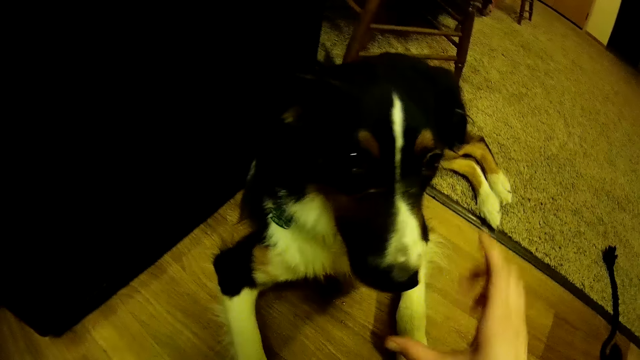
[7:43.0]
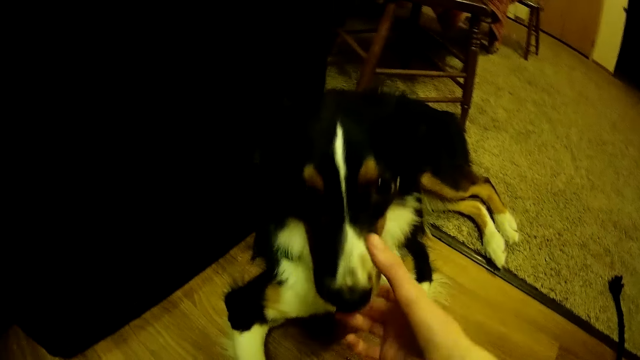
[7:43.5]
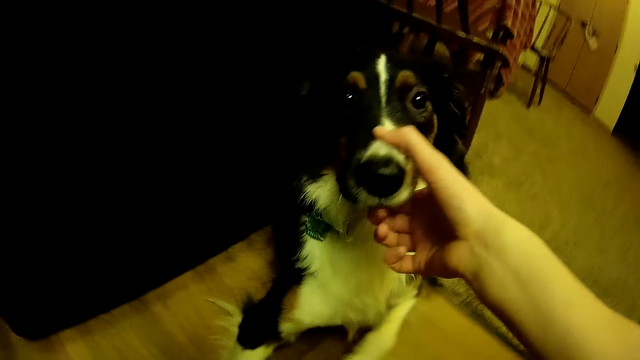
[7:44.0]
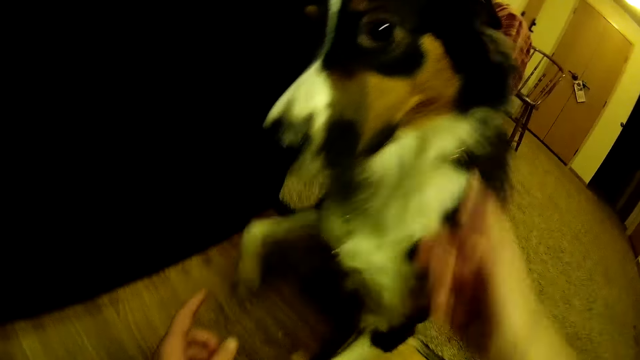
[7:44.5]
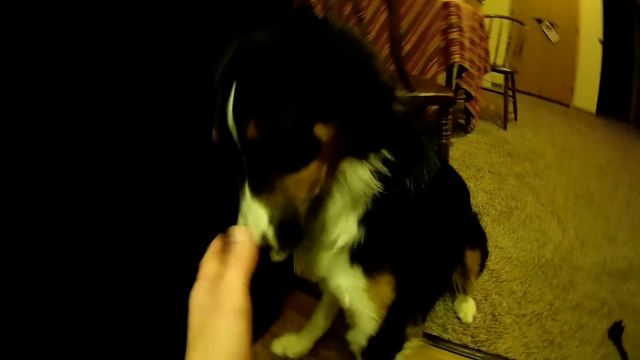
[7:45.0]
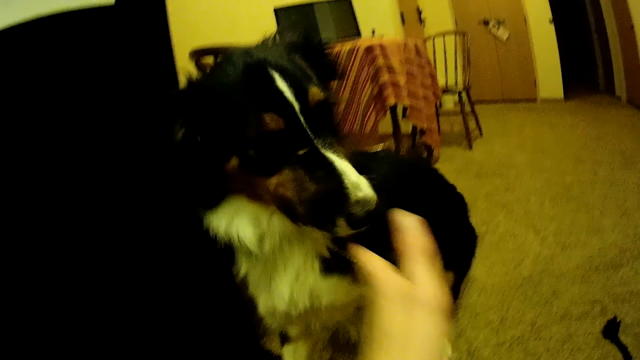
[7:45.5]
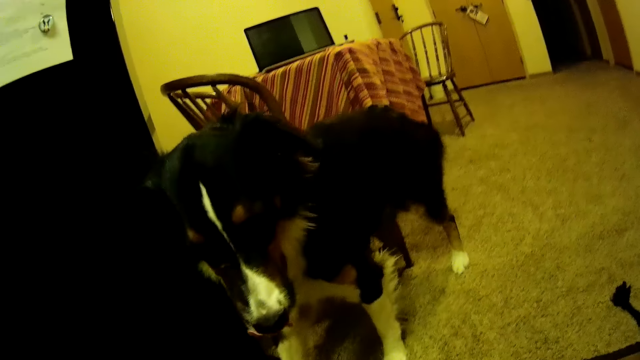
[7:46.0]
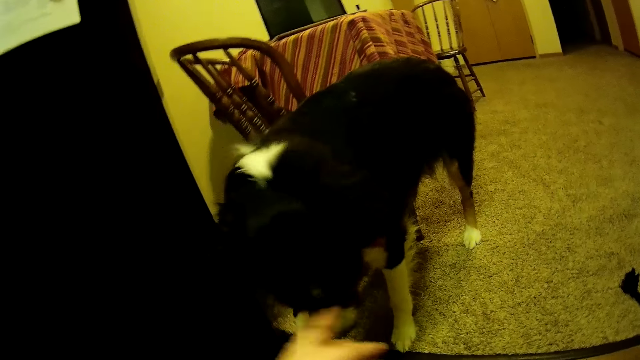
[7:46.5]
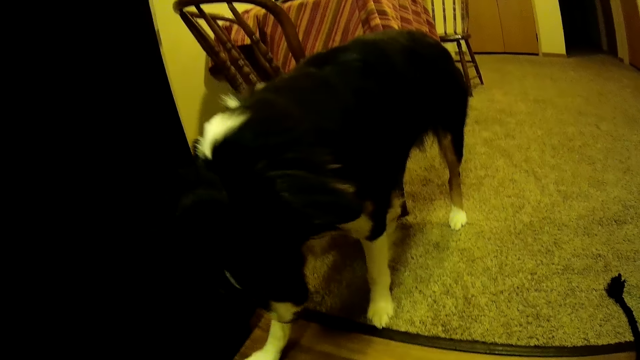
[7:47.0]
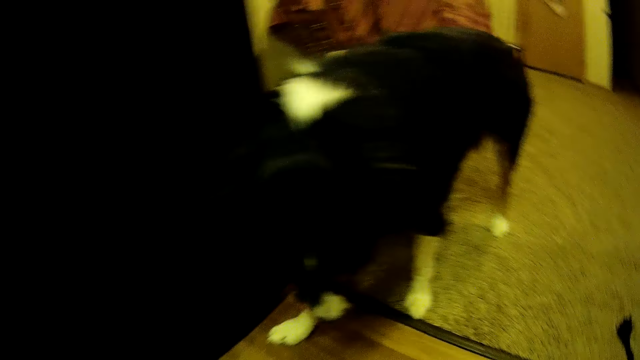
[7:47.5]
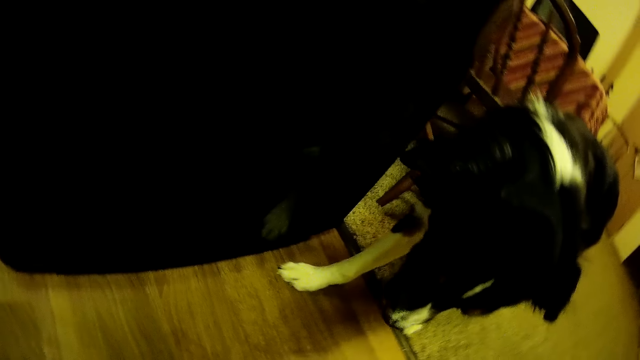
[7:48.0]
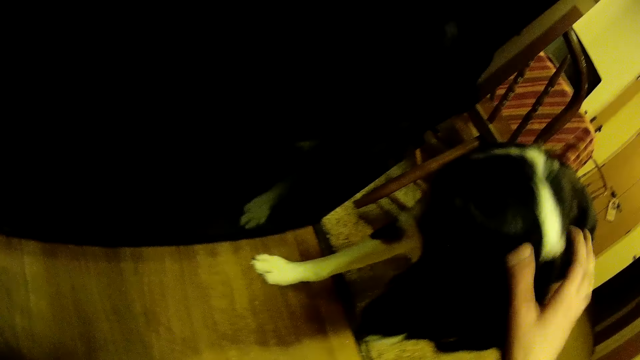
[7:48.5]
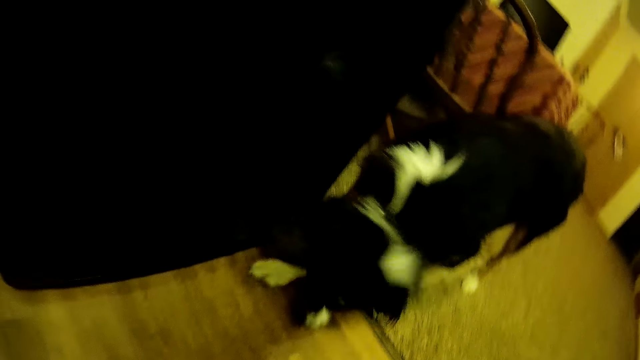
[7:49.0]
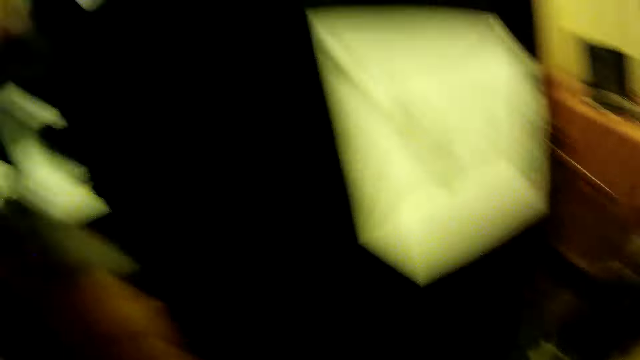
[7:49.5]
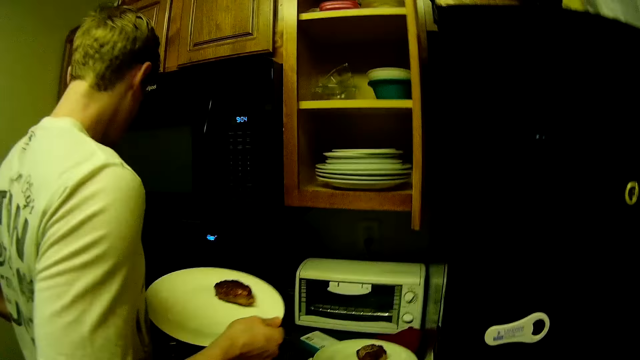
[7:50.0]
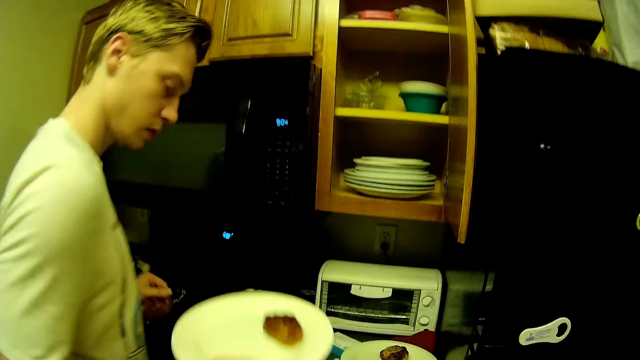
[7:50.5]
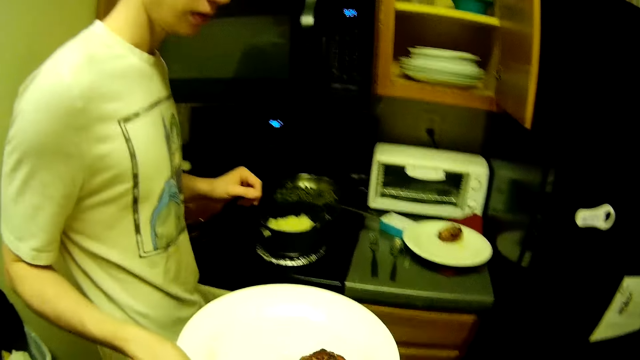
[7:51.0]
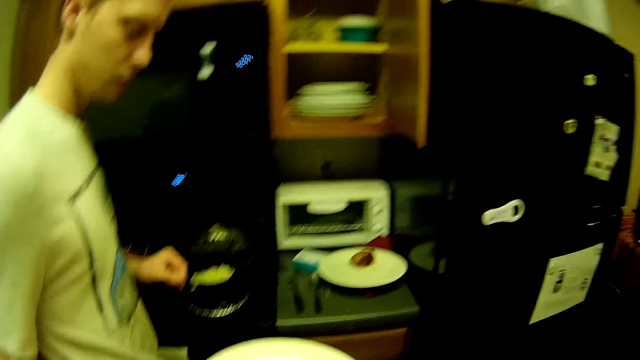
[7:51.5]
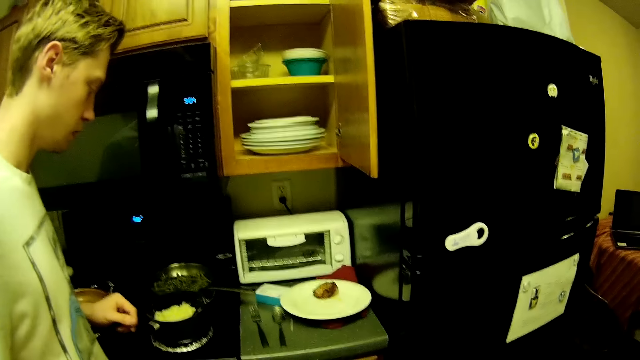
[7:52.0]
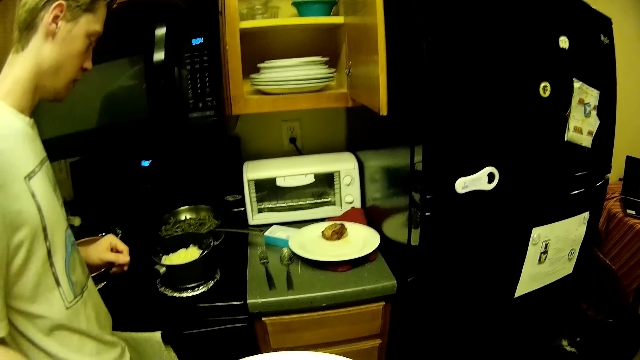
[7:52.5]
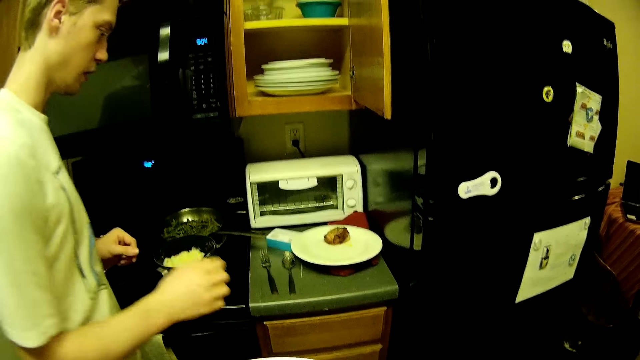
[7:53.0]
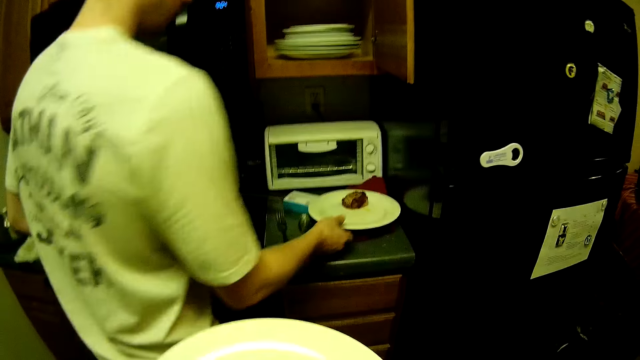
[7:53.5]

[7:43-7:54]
The camera wearer touches a dog with his right hand. He touches the dog with his left hand. He rubs the dog's body with his right hand. He looks around. A man carries a plate of chicken with his right hand. The camera wearer picks the plate from the man. The man gives the plate of chicken to the camera wearer with his right hand.

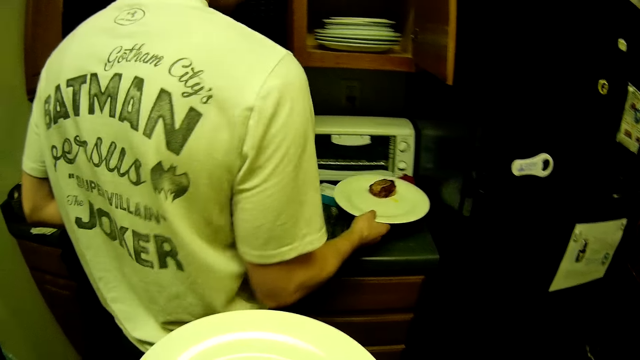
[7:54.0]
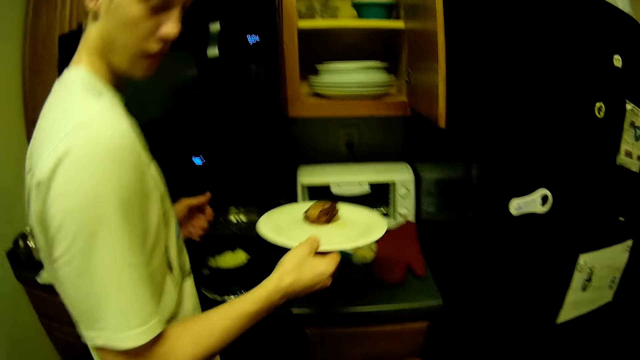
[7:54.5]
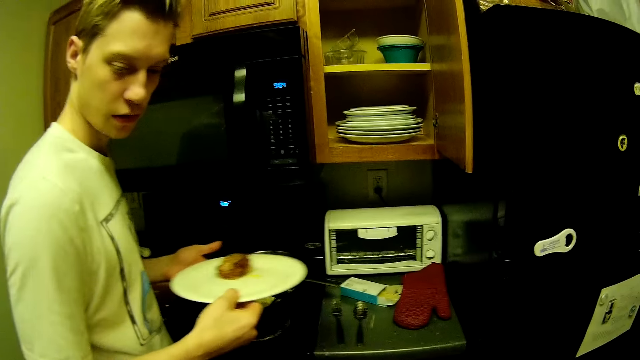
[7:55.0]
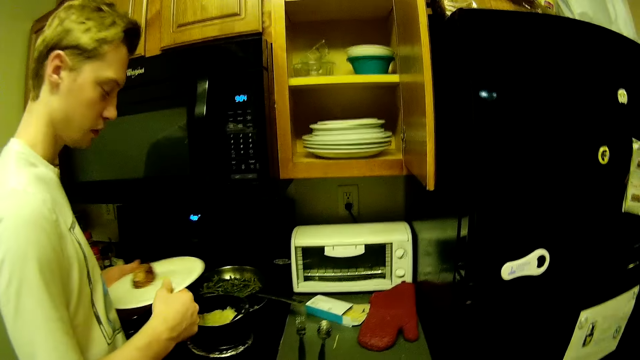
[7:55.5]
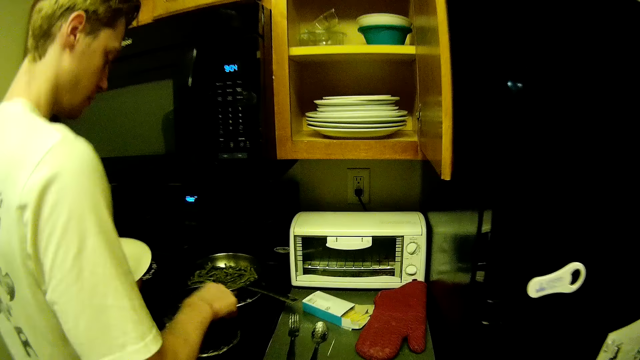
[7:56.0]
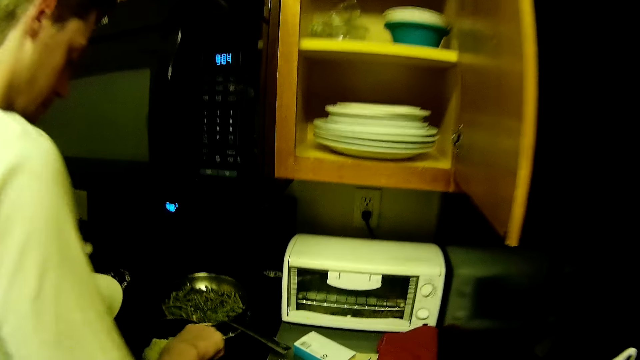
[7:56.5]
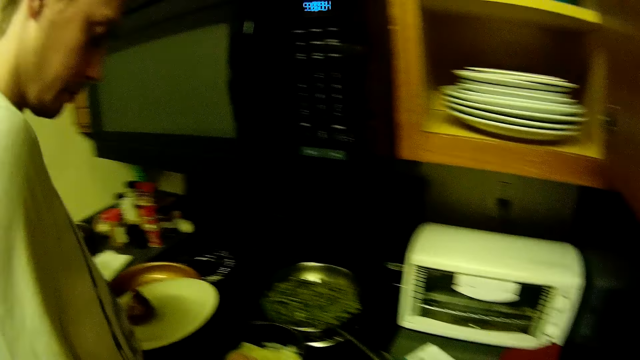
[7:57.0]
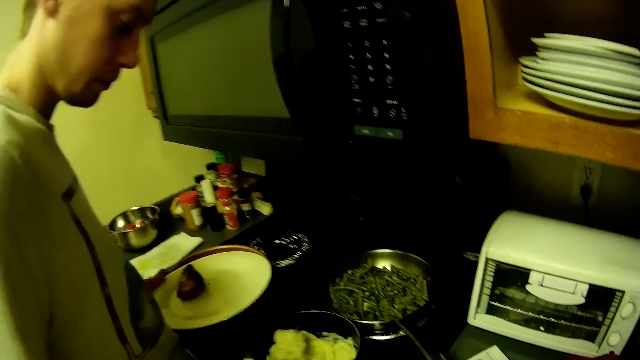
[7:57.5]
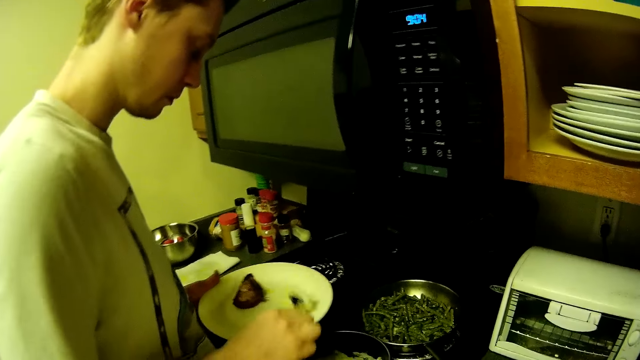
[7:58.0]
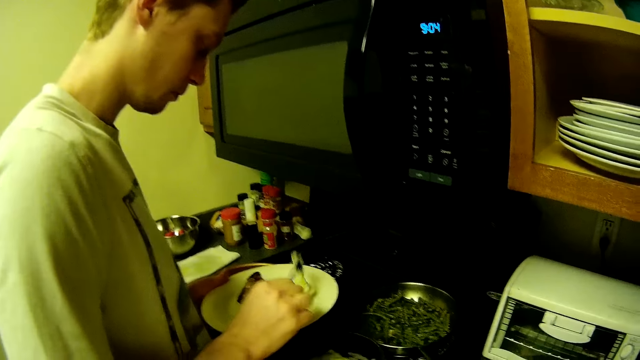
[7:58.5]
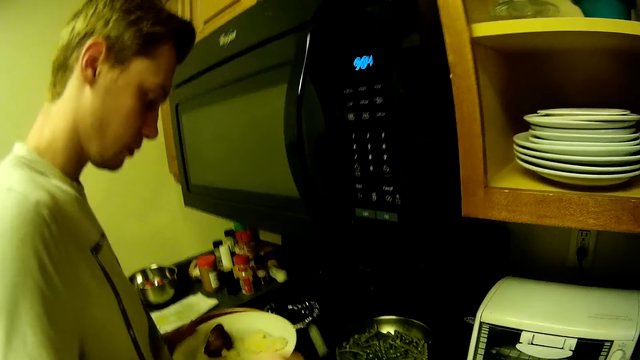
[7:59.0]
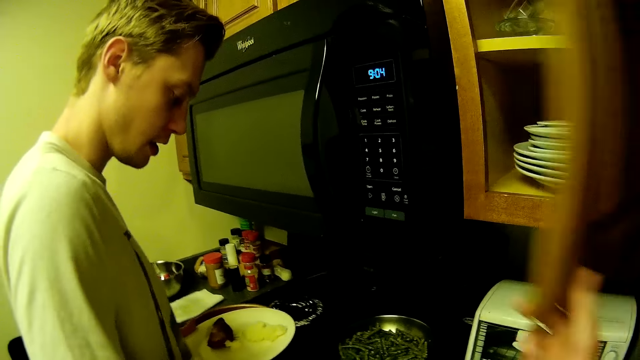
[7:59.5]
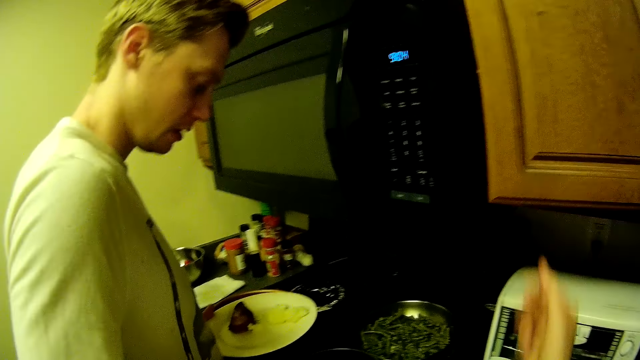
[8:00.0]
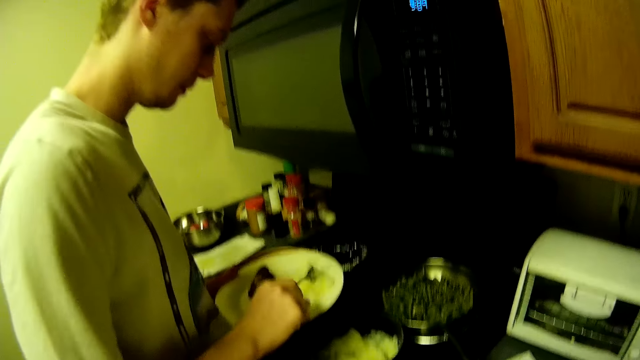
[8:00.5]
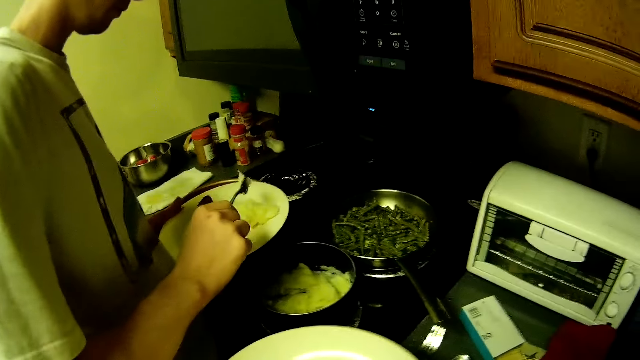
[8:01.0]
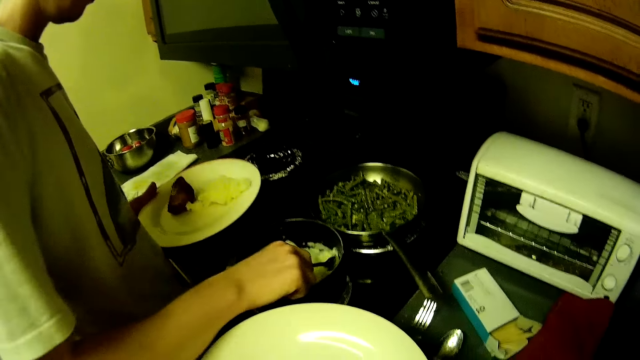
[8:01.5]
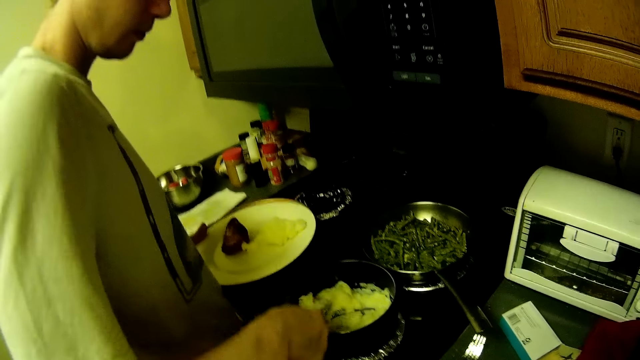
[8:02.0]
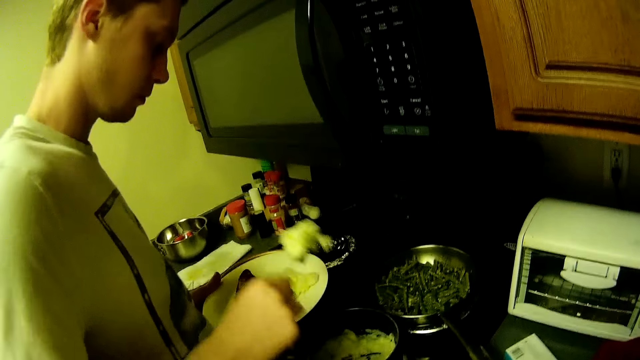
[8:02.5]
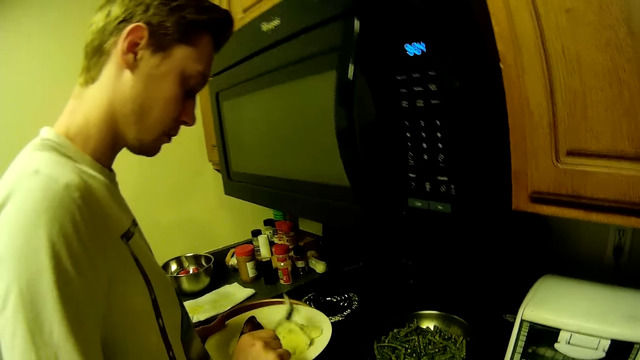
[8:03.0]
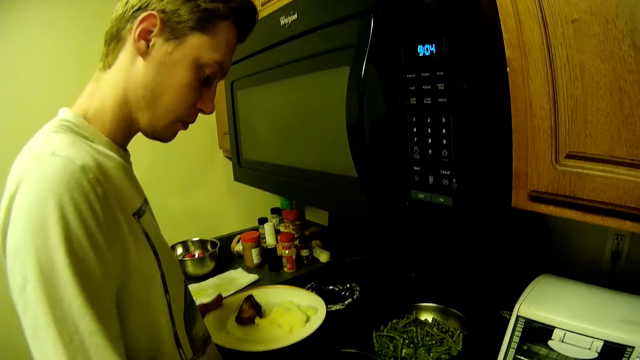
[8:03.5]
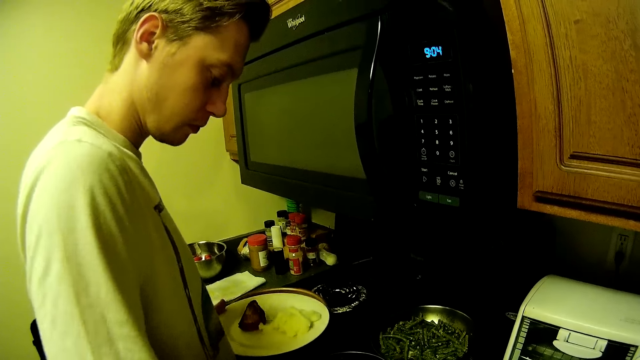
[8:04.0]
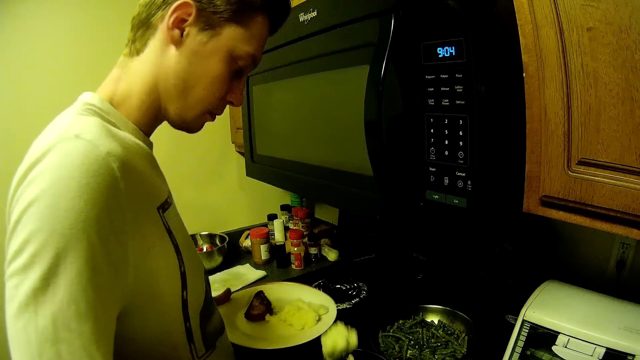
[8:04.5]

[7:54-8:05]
A man picks a plate of chicken from the kitchen countertop with his right hand. The man passes the plate of chicken in his right hand to his left hand. The man dishes mashed rice from a cooking pot into the plate with his right hand. The man scoops food from the cooking pot. The camera wearer closes a kitchen cabinet with his right hand. The man puts food in the plate.
